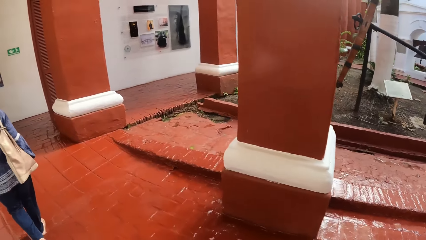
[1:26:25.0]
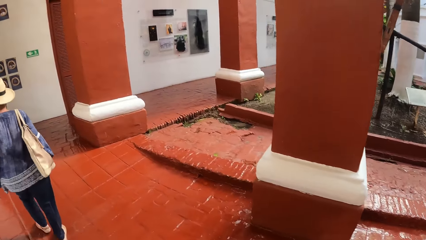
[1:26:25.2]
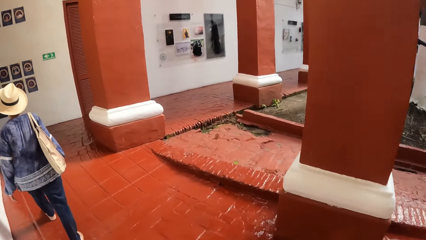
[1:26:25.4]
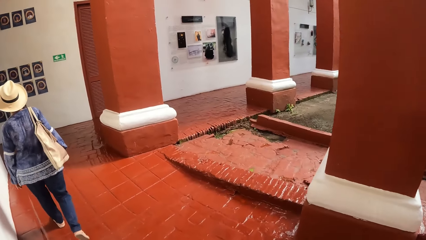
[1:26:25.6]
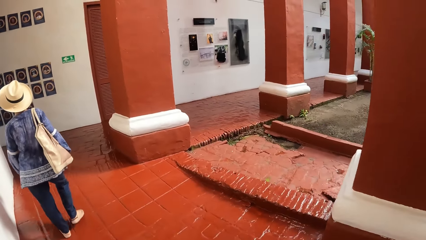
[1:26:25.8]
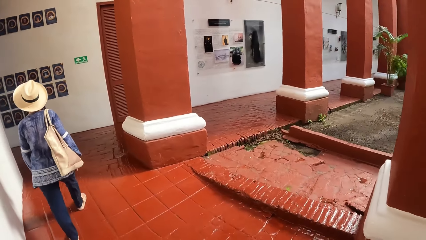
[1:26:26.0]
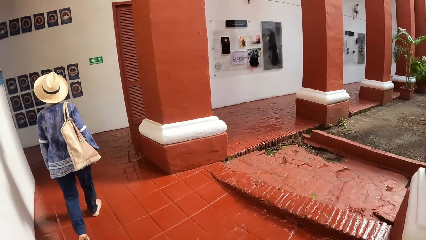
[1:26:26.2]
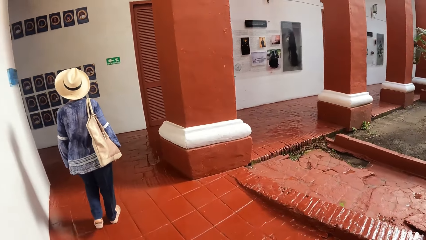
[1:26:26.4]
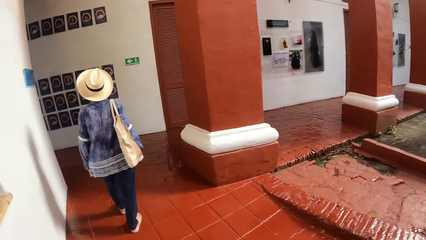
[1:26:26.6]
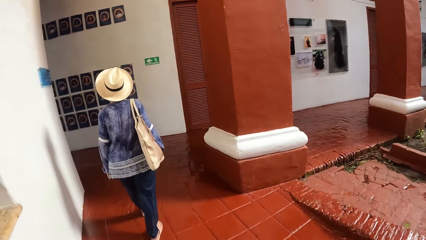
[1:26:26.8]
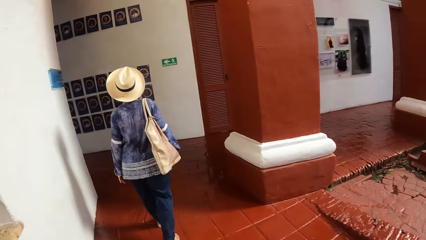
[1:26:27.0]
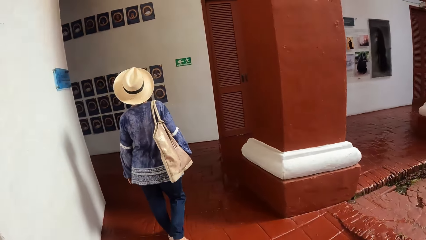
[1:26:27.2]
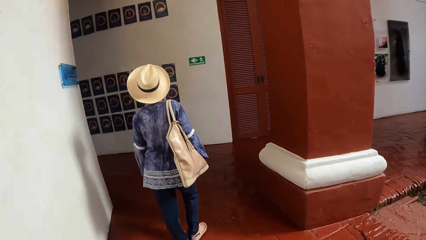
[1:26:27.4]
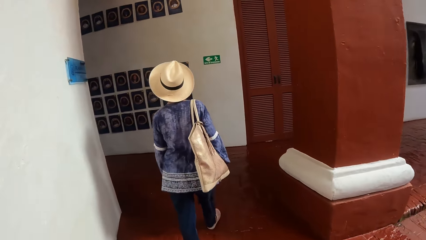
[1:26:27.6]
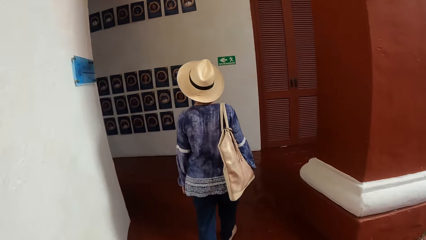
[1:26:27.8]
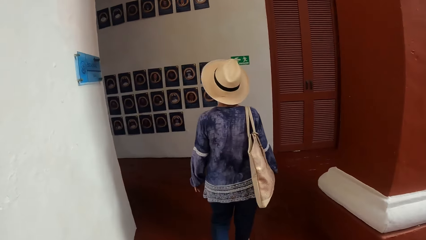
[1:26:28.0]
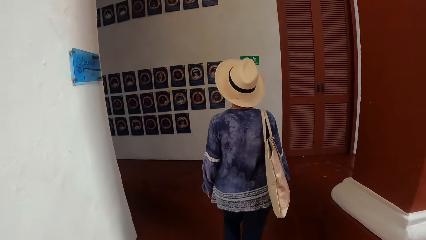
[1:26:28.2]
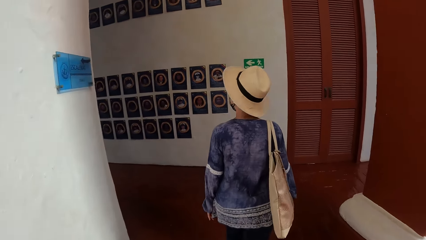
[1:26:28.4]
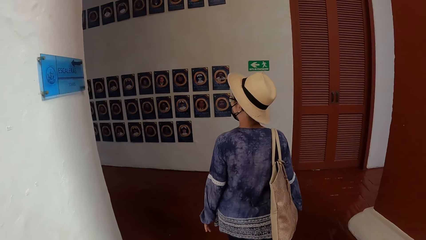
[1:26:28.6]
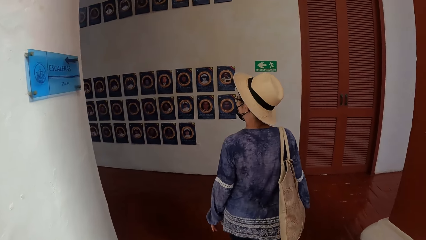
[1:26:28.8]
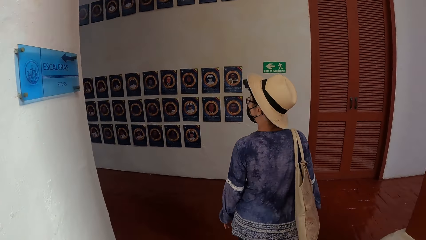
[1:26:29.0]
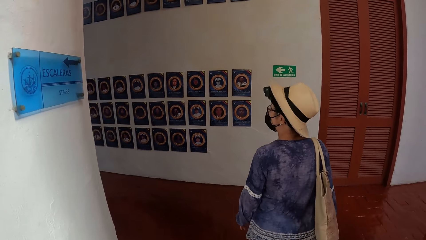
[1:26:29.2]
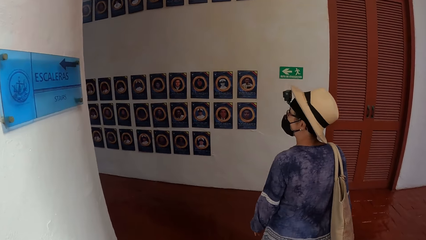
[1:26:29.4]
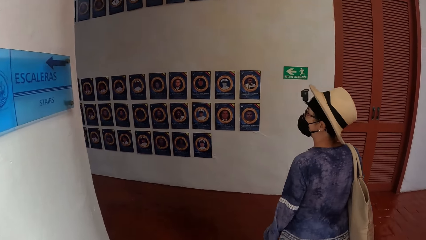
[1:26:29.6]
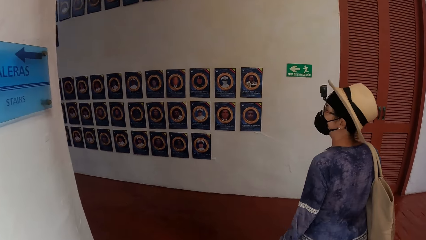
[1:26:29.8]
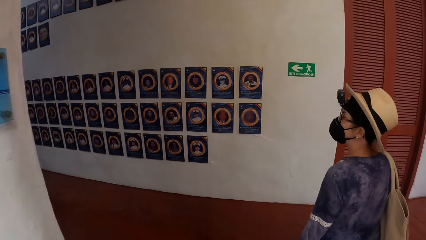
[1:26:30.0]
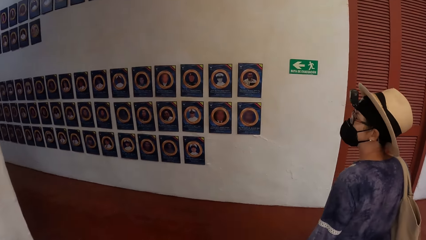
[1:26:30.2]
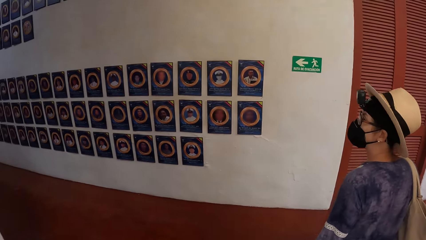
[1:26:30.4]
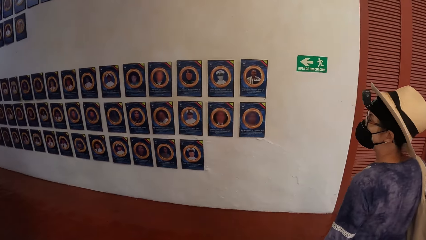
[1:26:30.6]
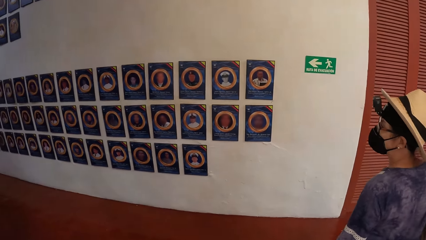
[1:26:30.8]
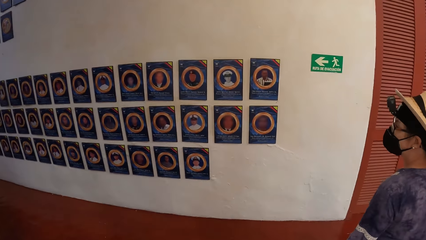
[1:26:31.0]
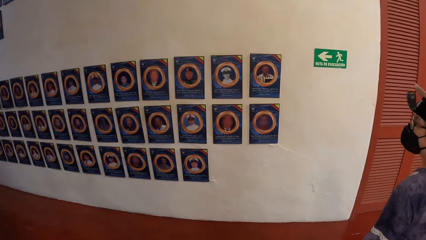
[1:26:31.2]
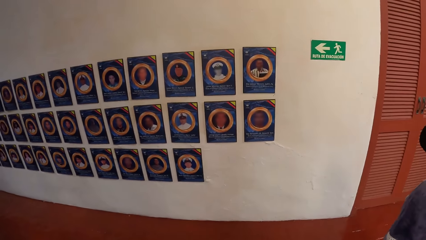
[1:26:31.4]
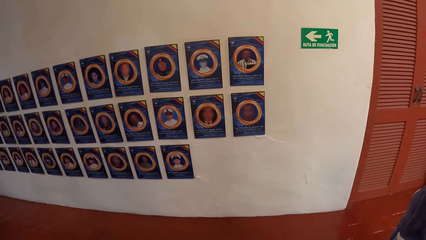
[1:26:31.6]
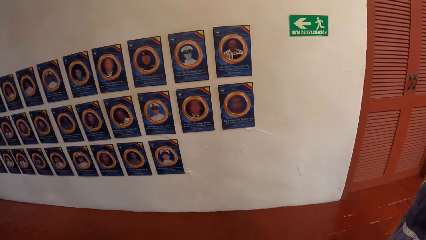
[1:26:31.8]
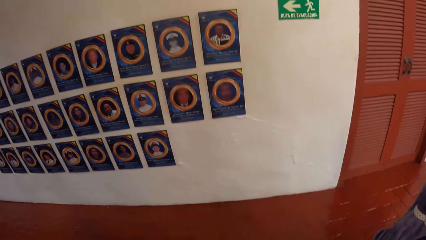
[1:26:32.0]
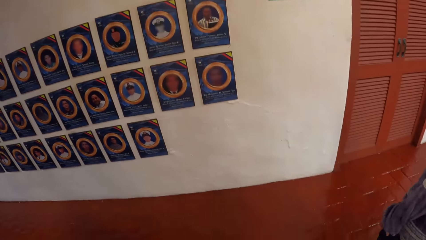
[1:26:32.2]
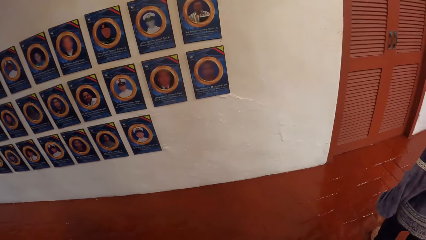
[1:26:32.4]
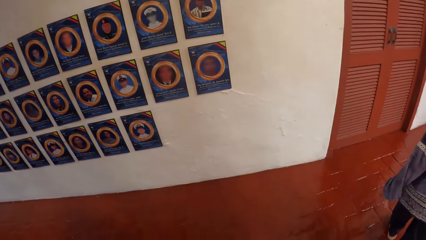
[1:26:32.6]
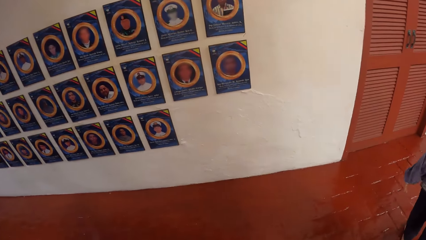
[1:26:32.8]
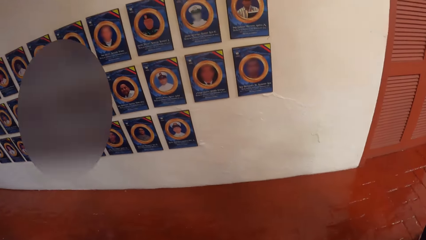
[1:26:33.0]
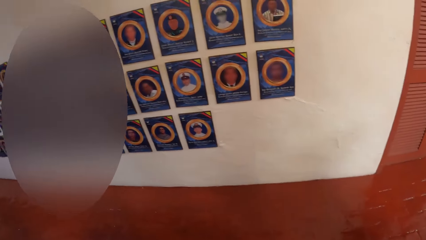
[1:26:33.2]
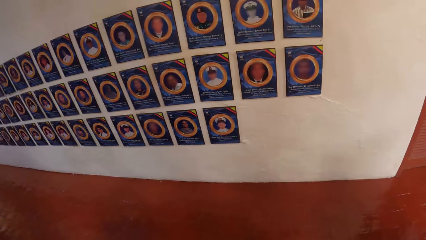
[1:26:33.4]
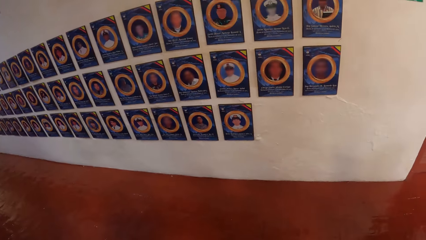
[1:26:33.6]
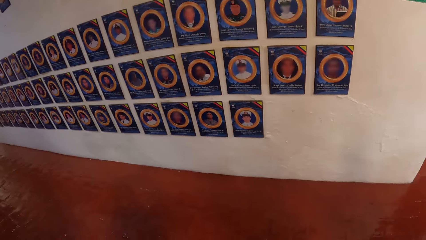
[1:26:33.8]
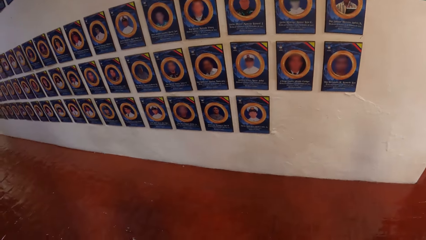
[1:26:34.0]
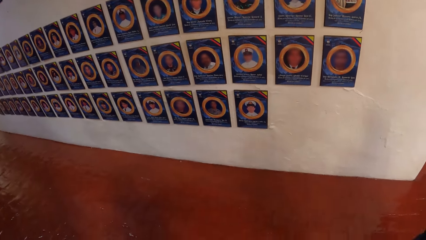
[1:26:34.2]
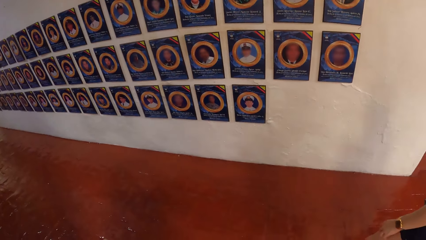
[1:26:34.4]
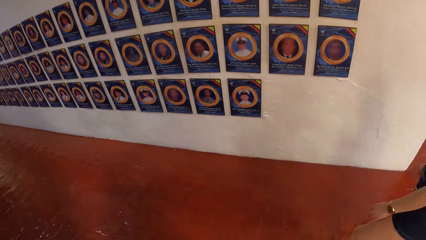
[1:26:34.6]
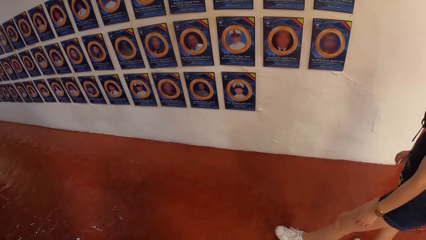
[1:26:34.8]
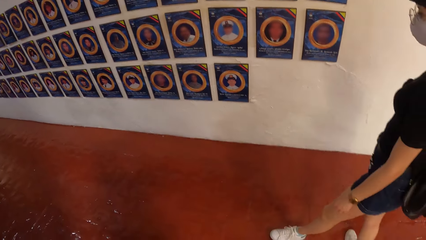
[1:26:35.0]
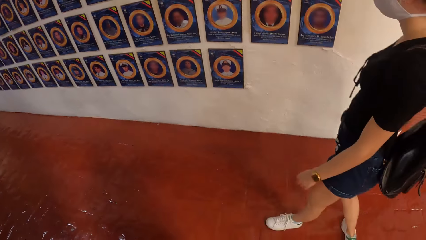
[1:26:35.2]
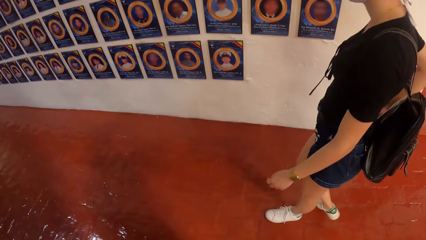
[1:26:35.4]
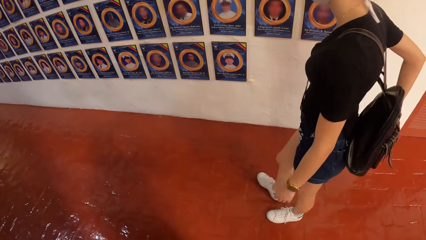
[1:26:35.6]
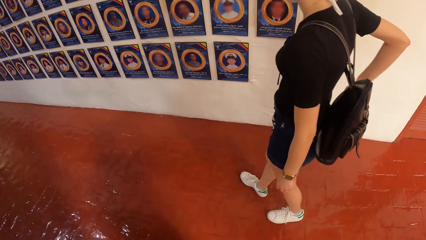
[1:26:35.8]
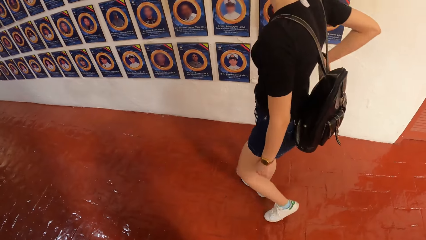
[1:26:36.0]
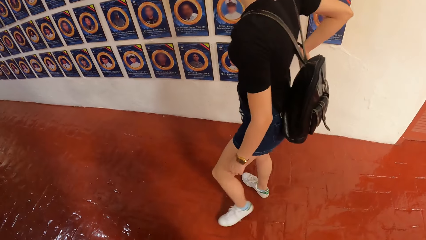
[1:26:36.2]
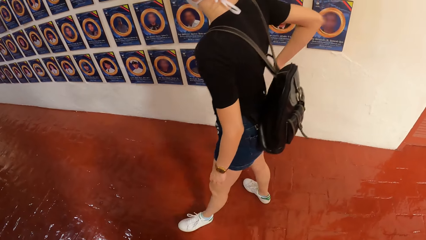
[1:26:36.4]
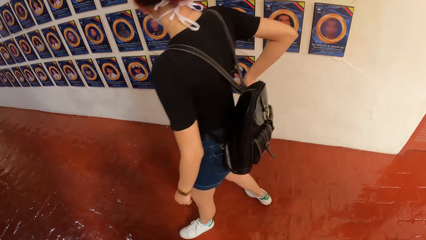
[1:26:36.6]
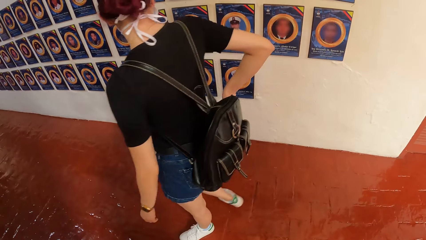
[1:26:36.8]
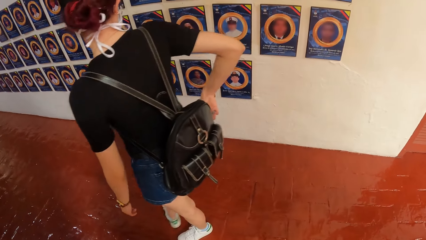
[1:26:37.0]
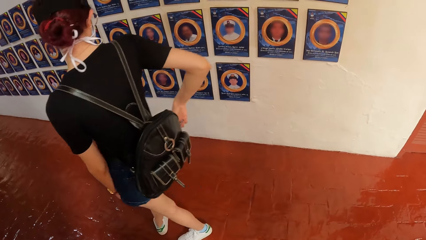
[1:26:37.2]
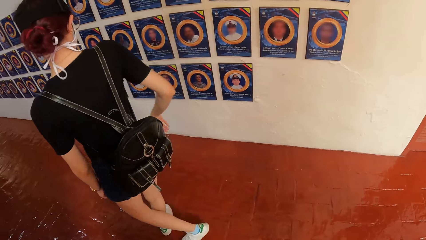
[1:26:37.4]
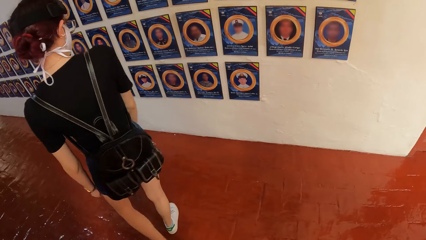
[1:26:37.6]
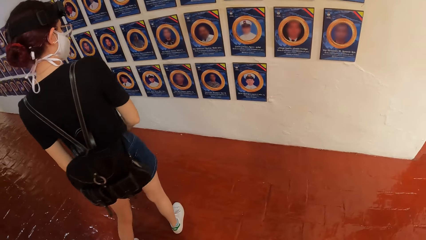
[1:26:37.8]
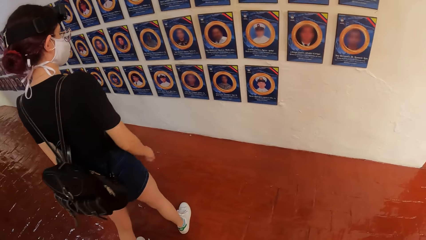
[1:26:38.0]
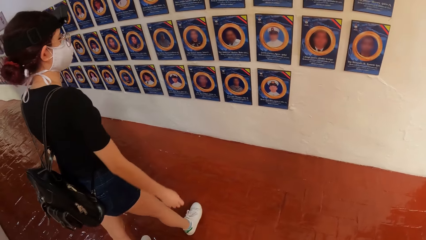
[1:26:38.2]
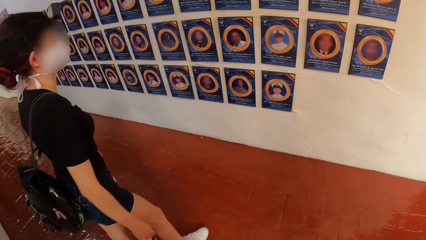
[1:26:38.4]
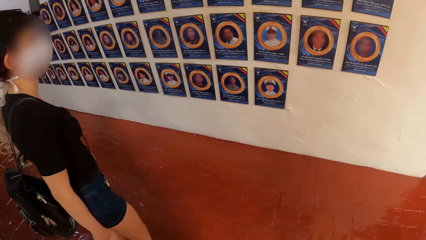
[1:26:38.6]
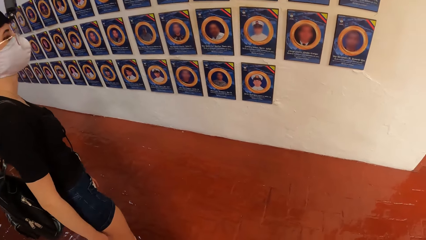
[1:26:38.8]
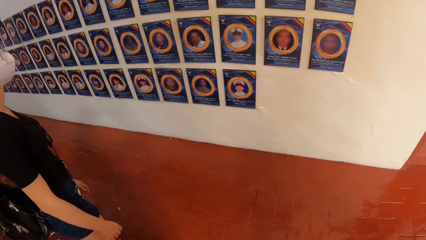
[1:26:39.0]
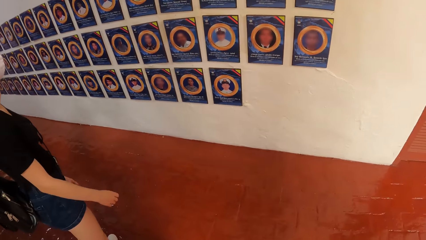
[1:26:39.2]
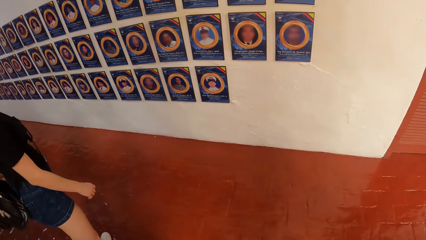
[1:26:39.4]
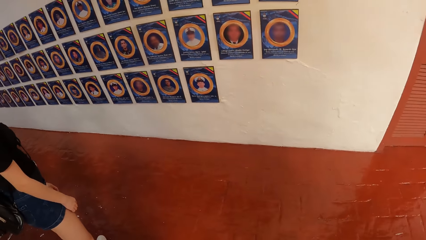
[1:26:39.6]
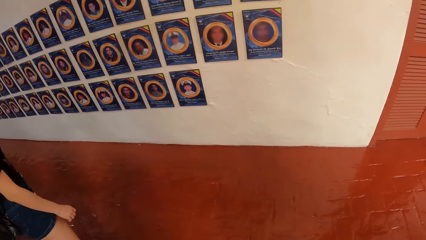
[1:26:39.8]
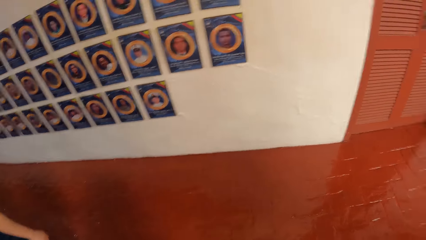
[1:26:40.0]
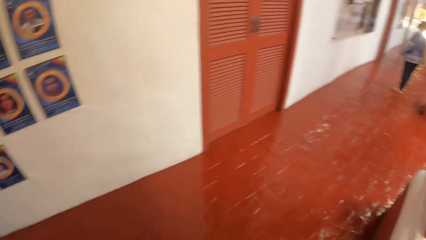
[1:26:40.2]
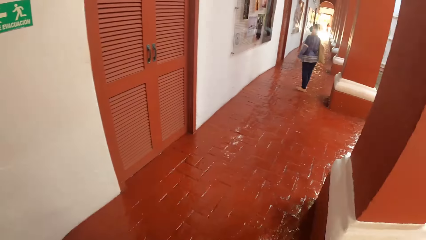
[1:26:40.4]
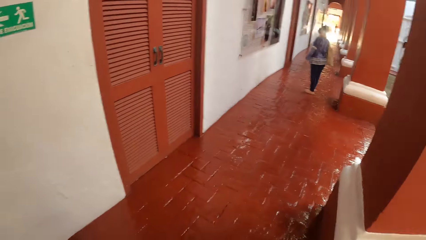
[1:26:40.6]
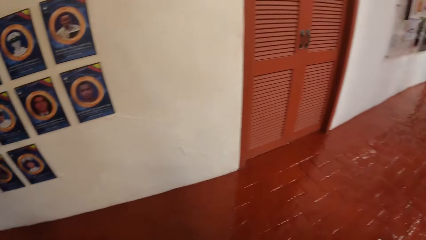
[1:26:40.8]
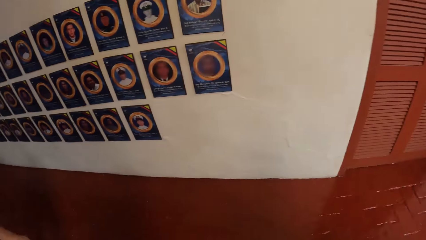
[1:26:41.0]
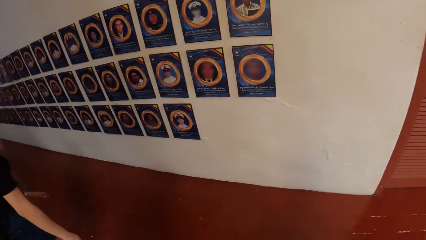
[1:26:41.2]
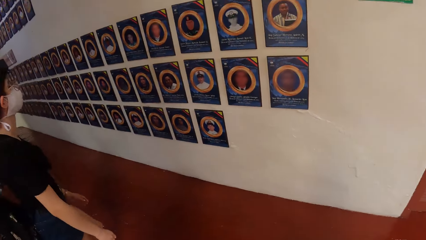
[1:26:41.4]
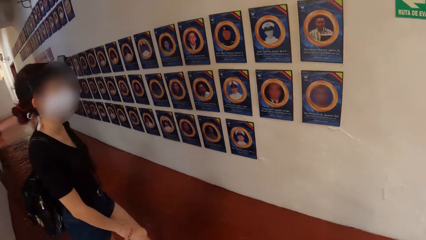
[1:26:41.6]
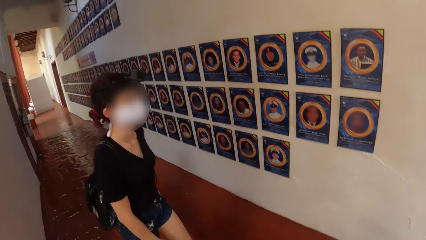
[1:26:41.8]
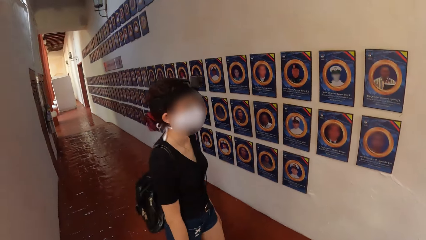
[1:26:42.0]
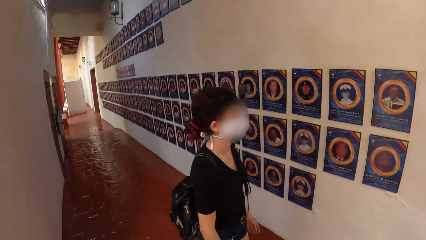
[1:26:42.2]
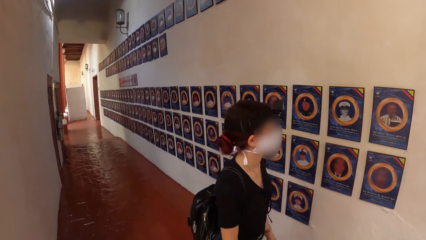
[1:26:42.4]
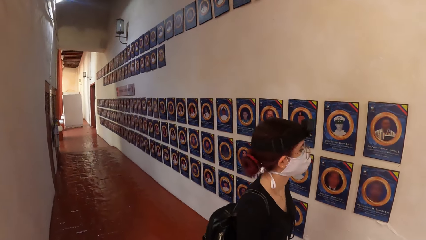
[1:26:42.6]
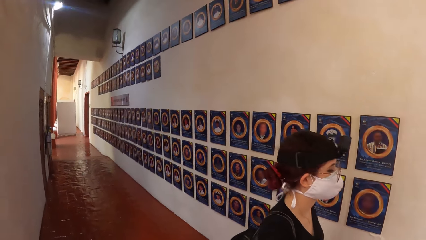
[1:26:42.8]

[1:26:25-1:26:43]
The camera wearer looks around.
